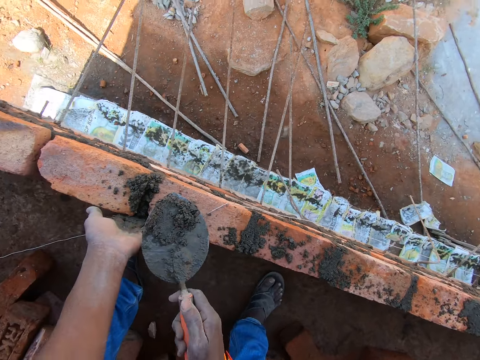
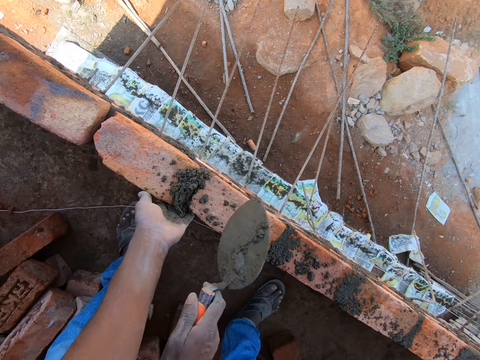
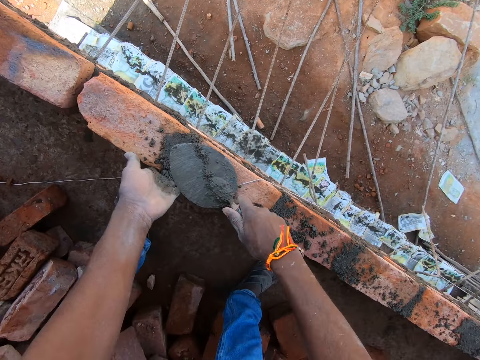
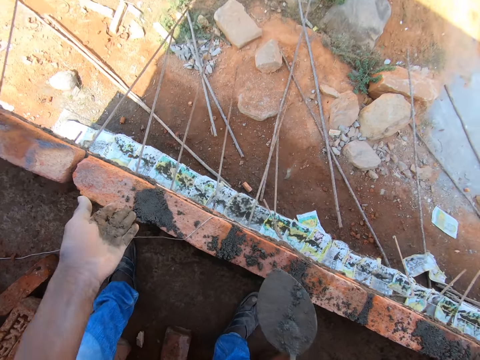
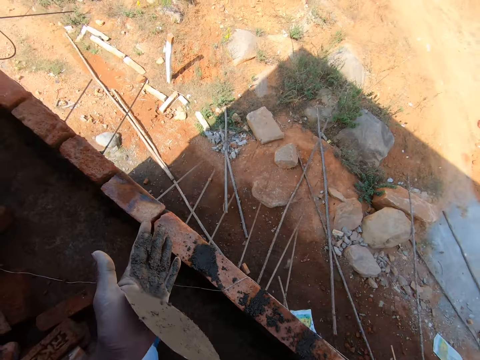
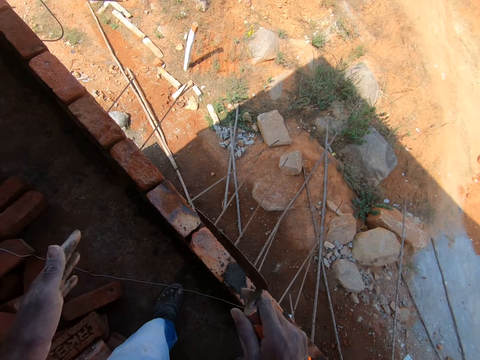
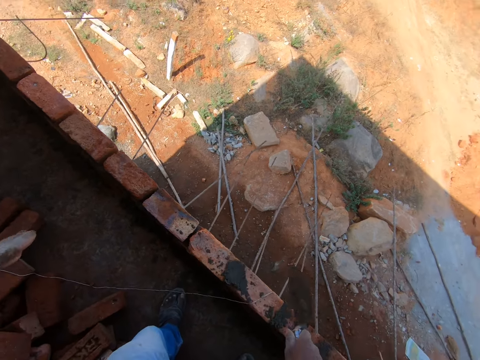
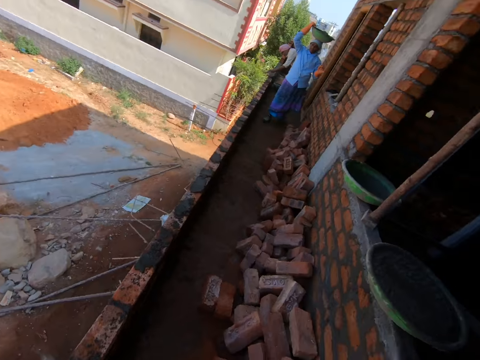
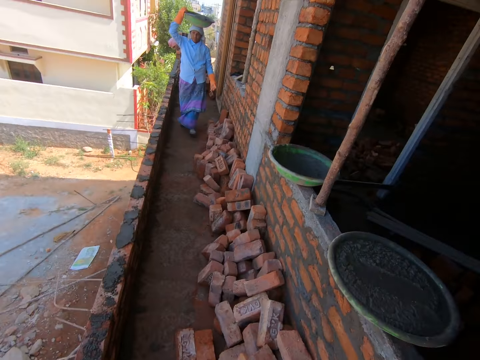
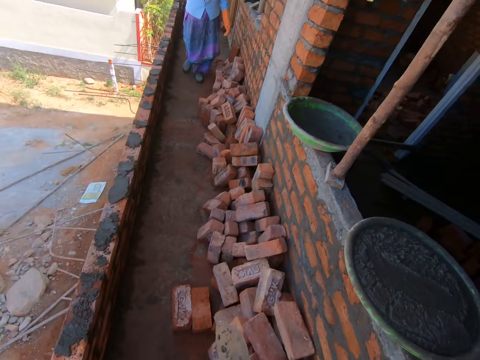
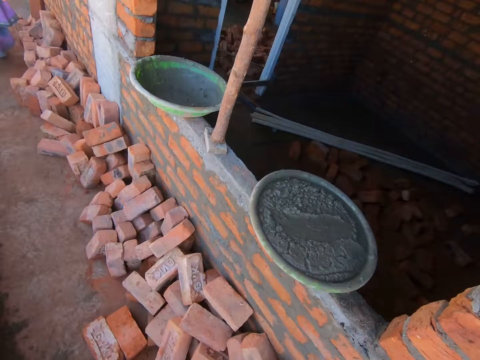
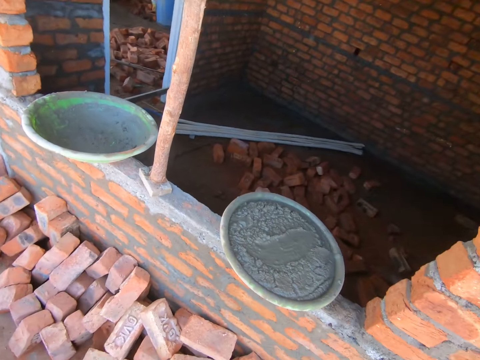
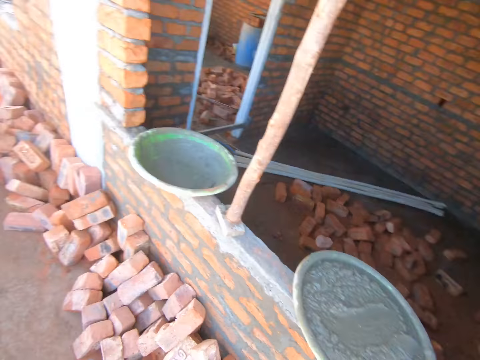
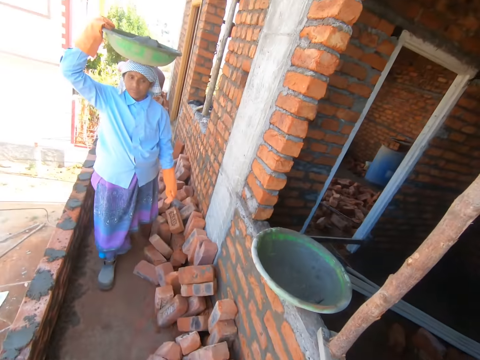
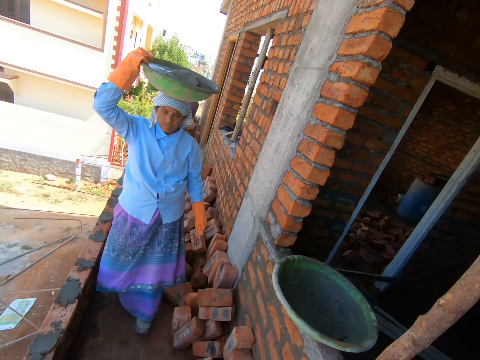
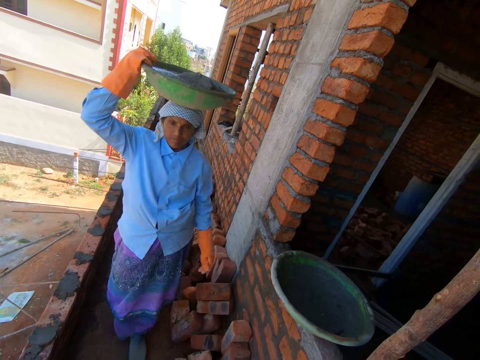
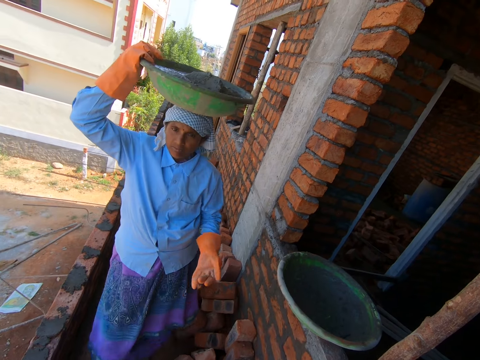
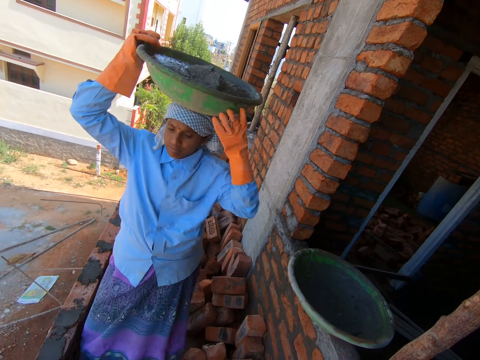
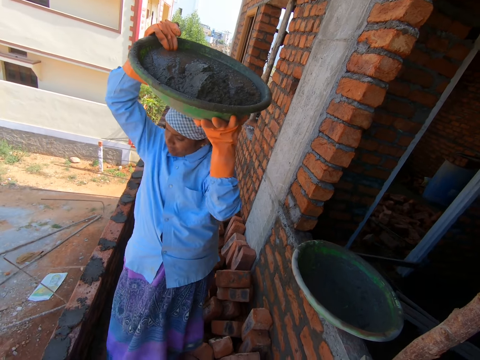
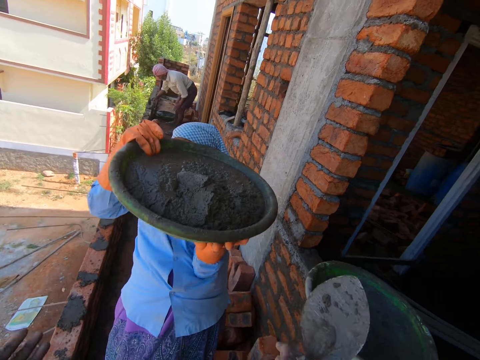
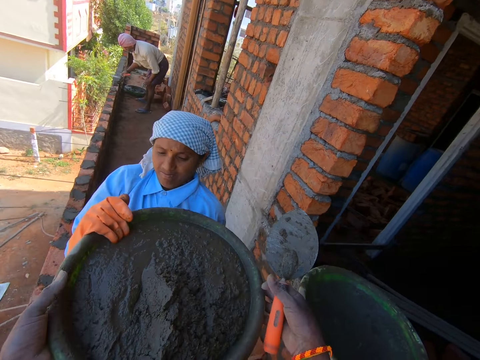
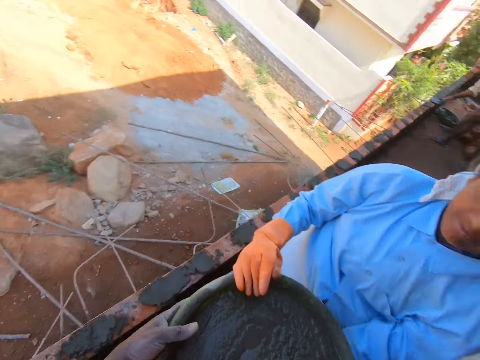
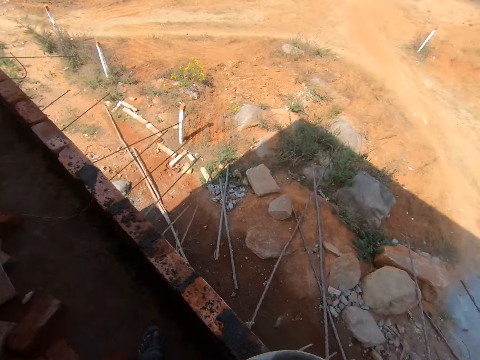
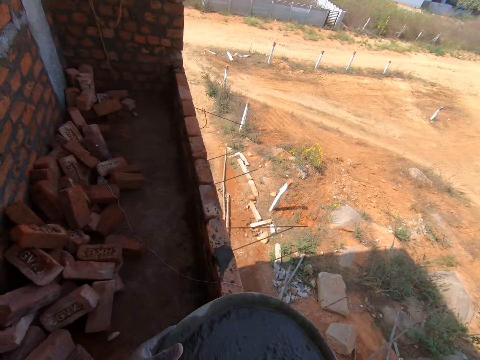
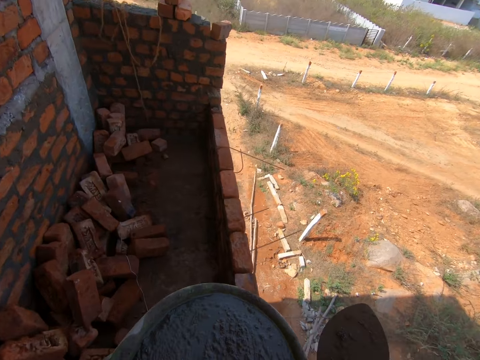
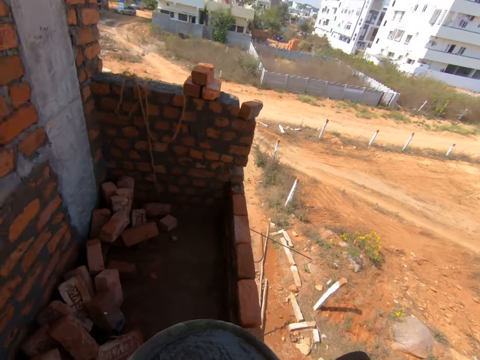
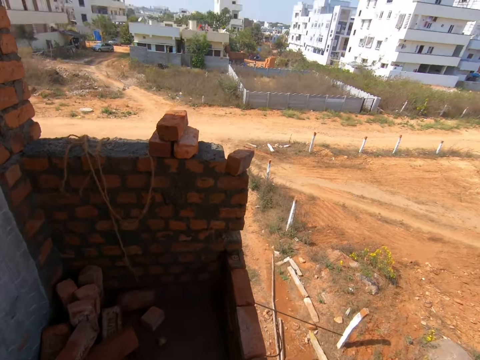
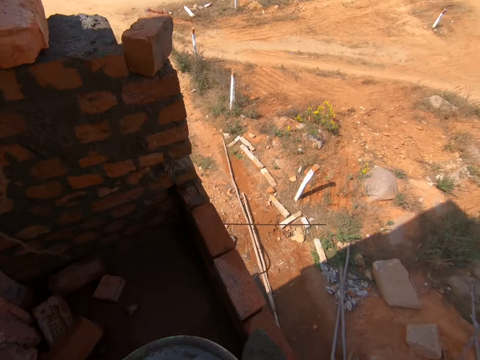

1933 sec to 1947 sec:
The camera wearer fetches sand concrete on the bricks. They spread the sand concrete on the bricks. They remove the concrete with the masonry trowel. A woman walks along with a basin on the head. The camera wearer talks to the woman. The woman removes the tasla or basin from the head. The camera wearer takes the tasla with sand concrete from the woman. They walk along with the basin of sand concrete.

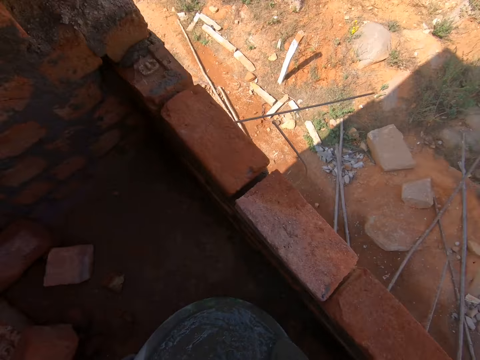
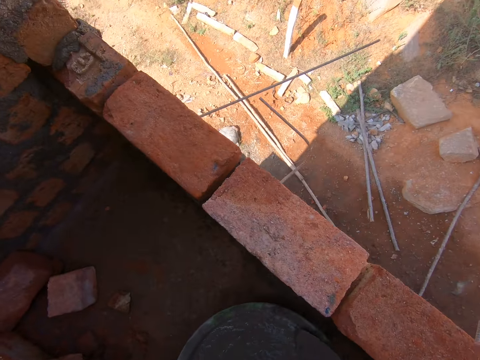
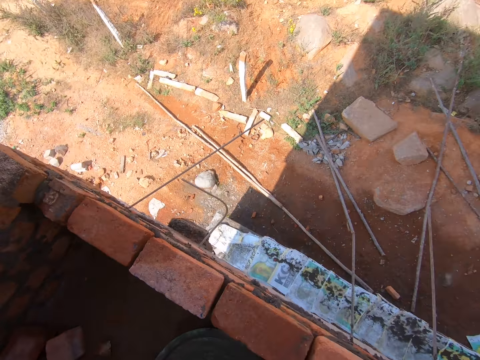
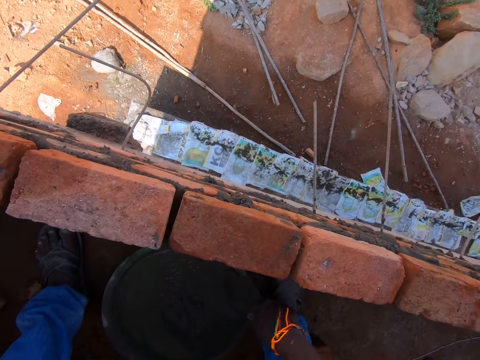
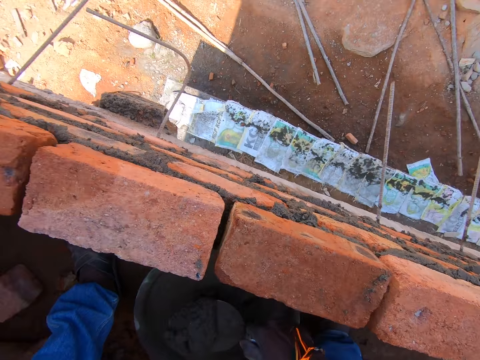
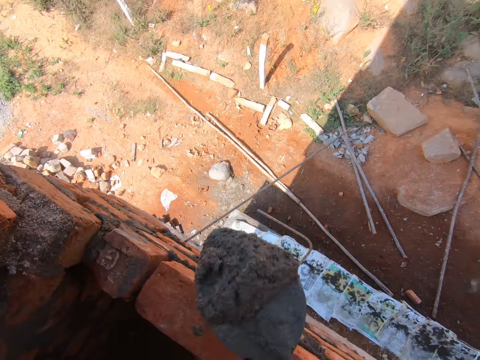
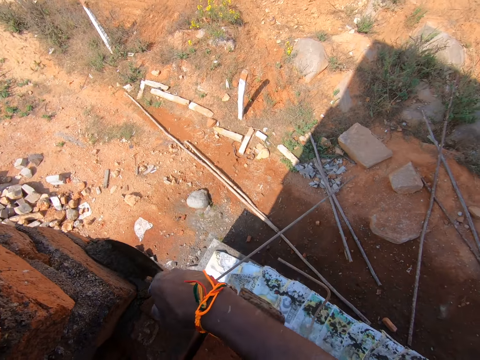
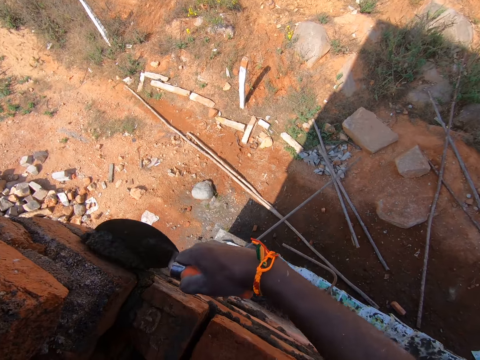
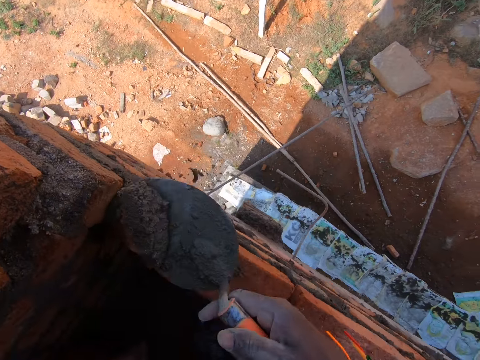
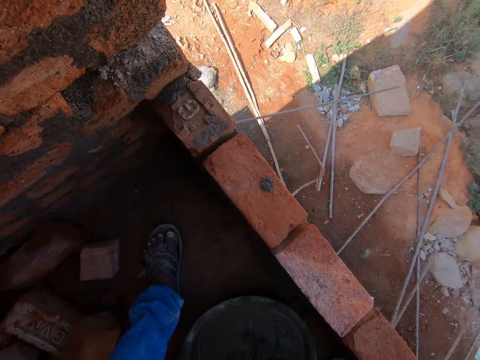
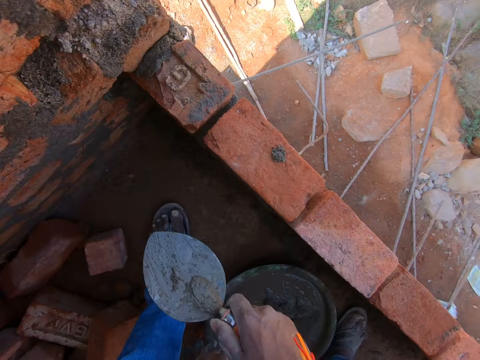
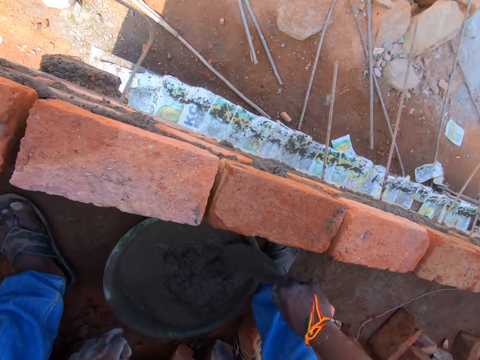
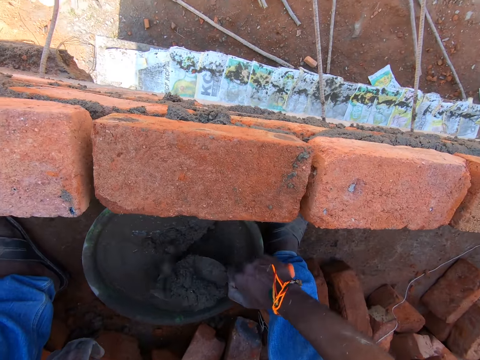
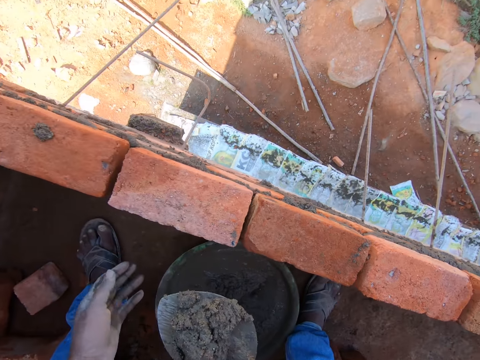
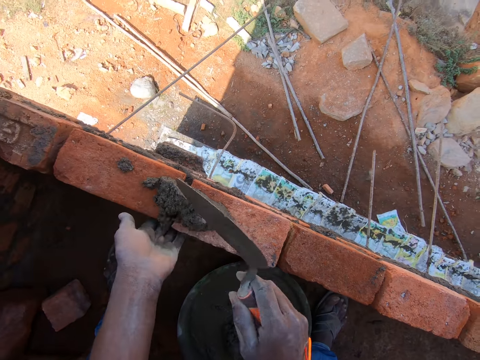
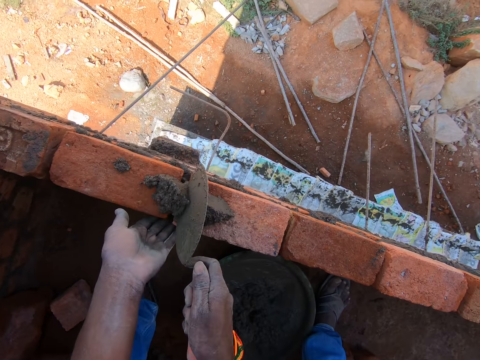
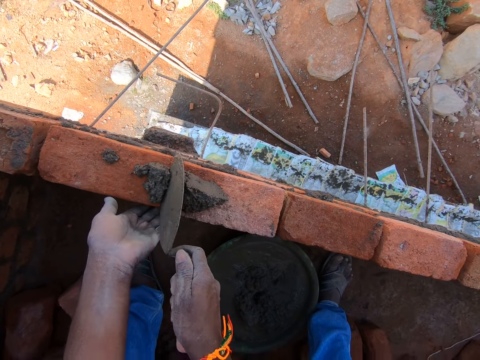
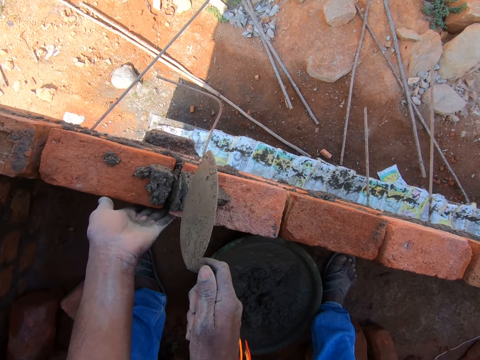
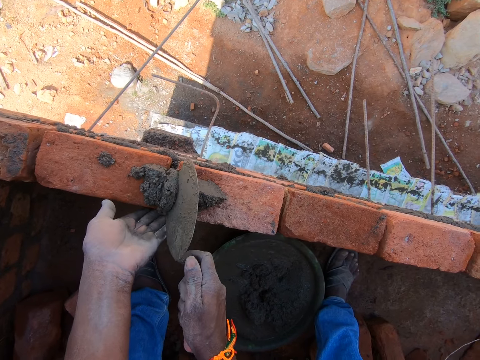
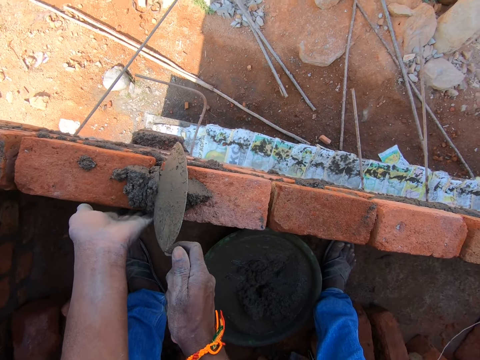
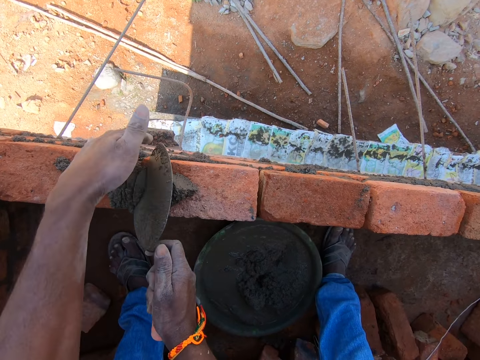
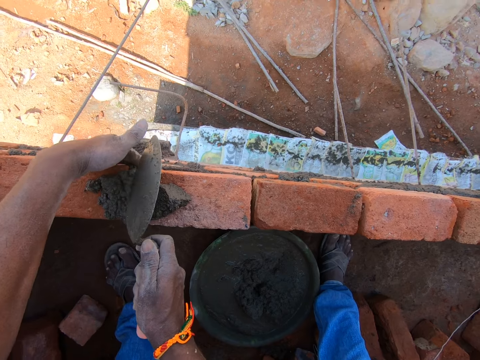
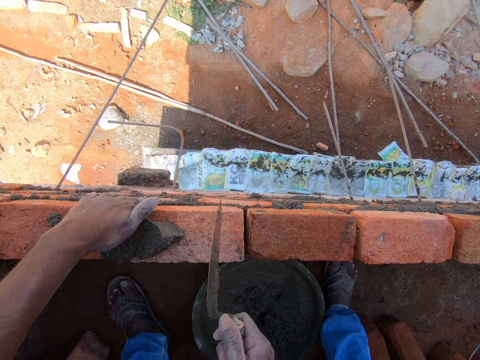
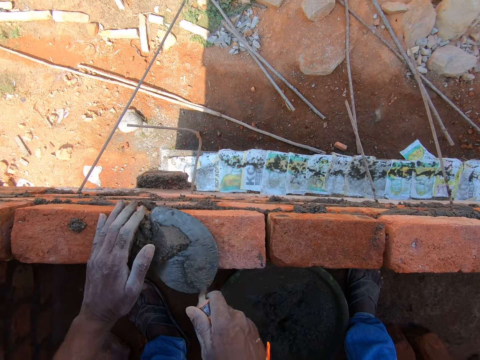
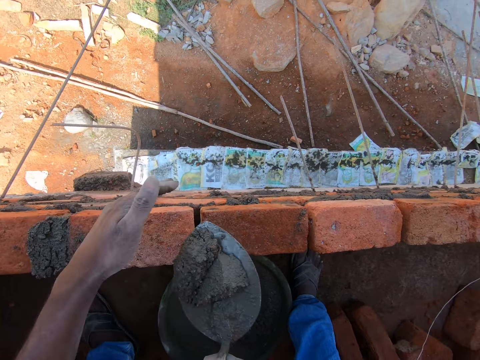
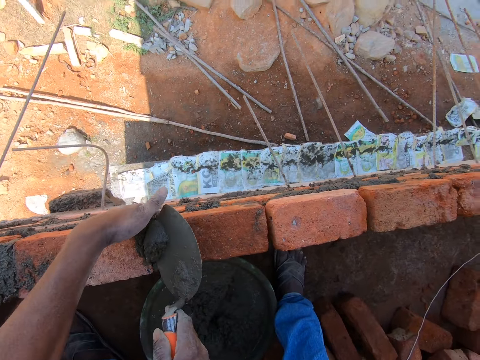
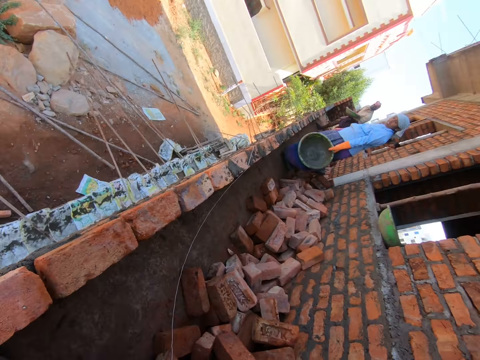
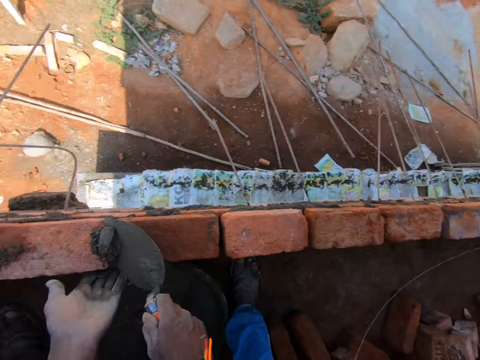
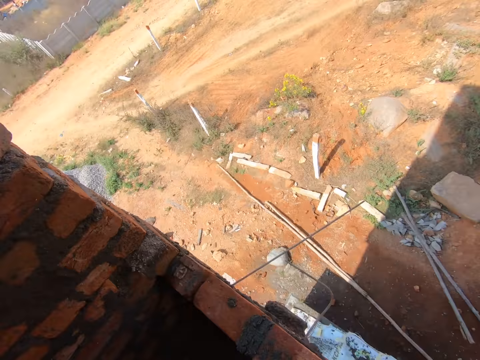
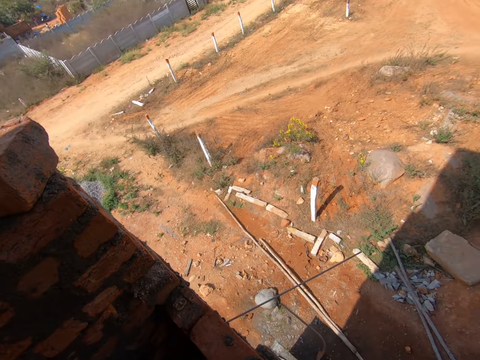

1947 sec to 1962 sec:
The camera wearer places the basin of sand concrete down. They fetch the sand concrete on the basin, spread the sand concrete on the bricks, fetch the sand concrete on the basin, spread the sand concrete on the bricks, fetch the sand concrete on the bricks, spread the sand concrete on the bricks, and look around.
